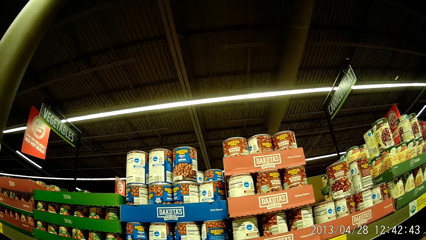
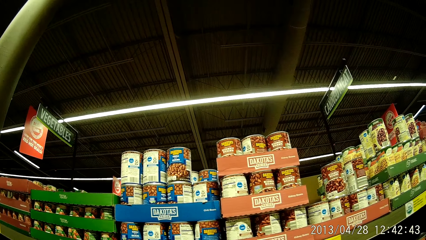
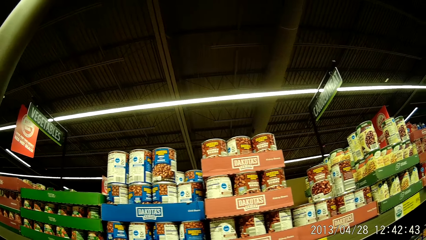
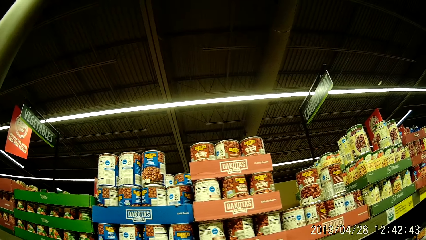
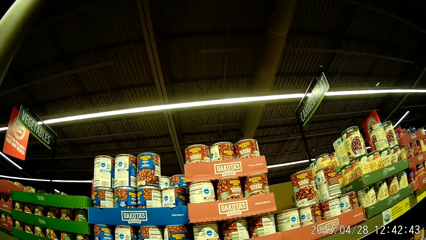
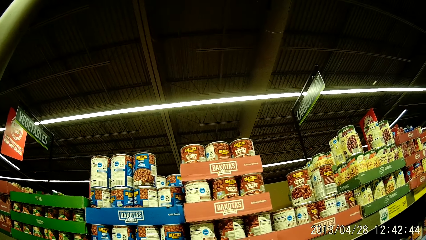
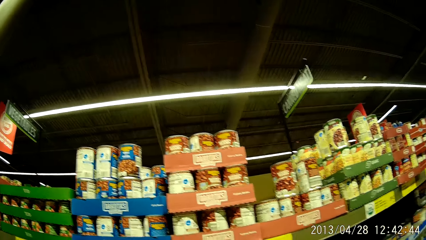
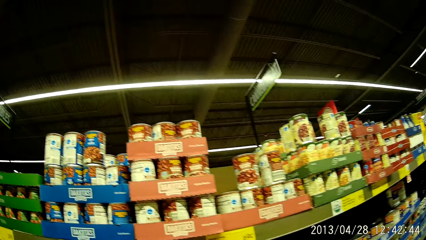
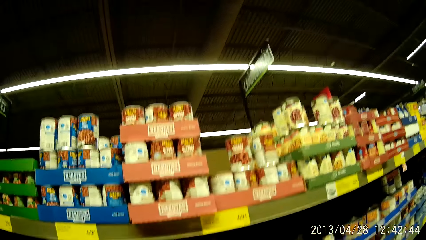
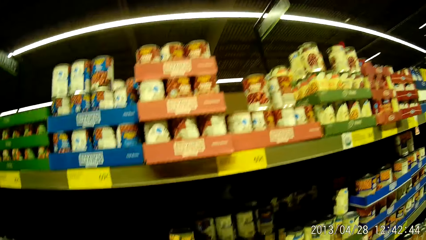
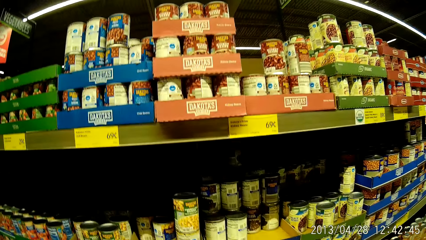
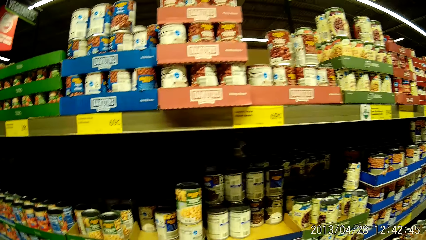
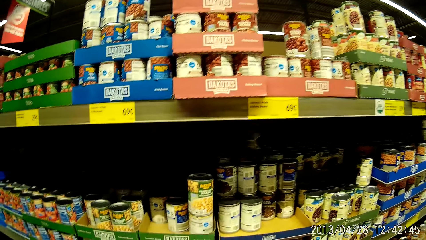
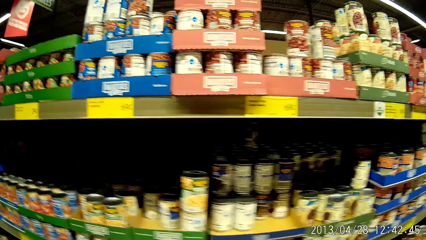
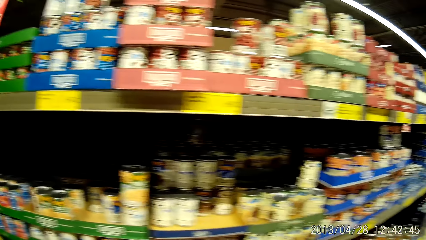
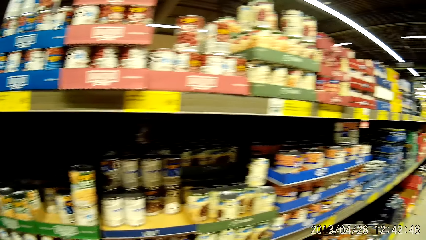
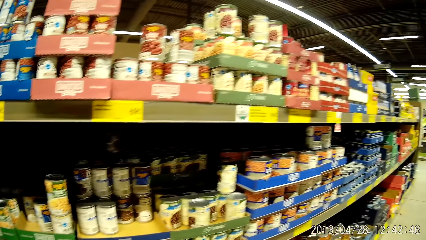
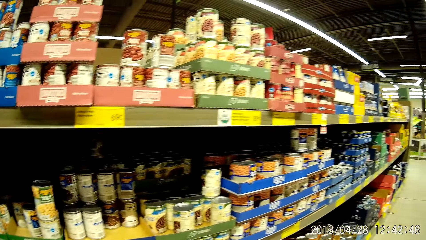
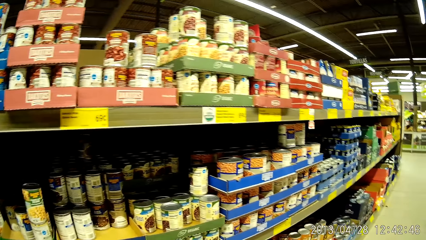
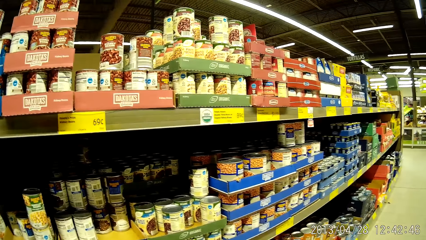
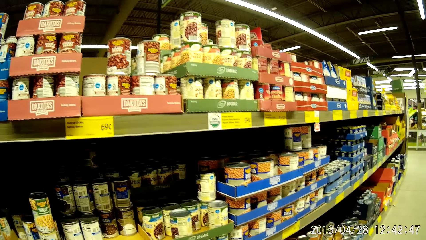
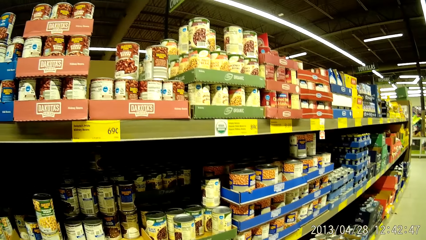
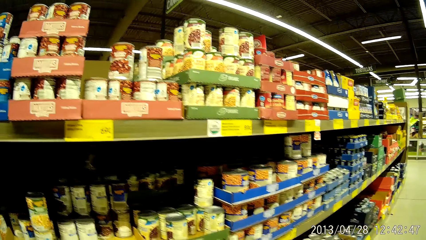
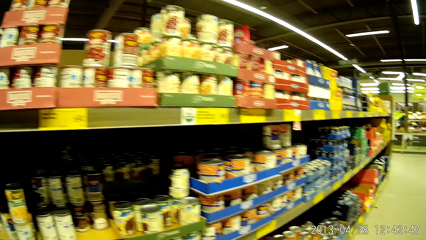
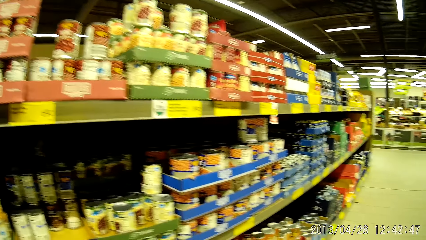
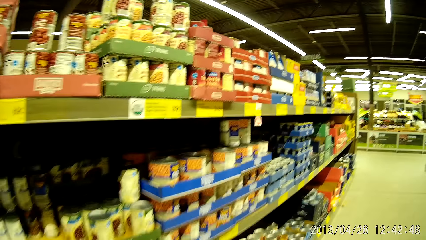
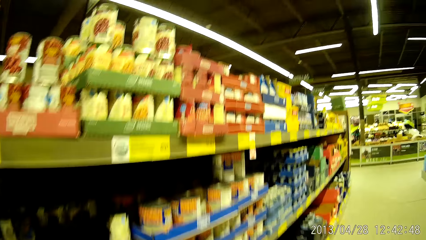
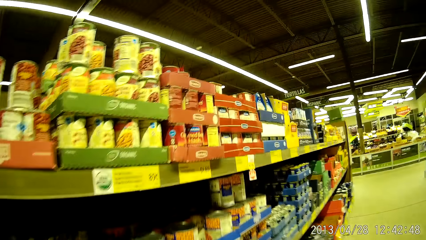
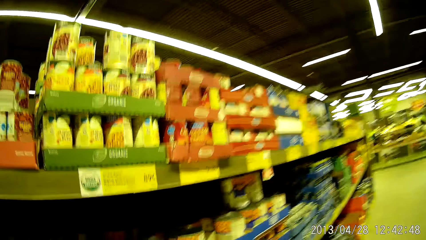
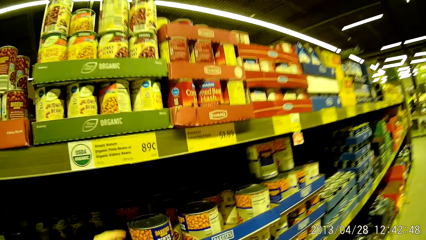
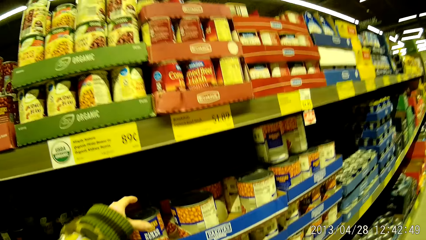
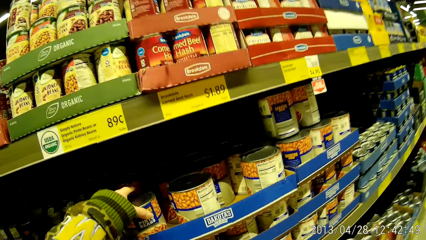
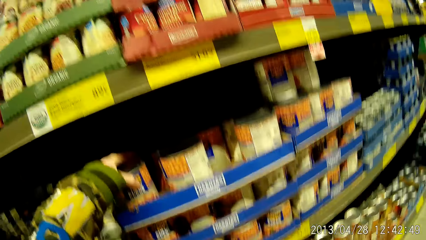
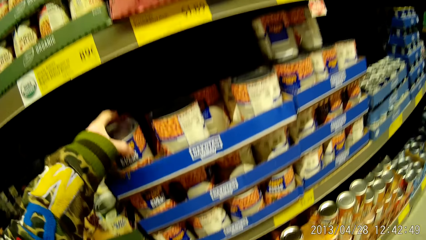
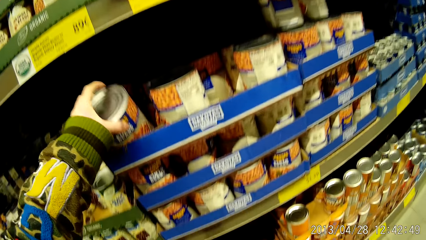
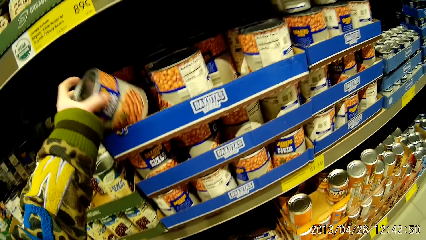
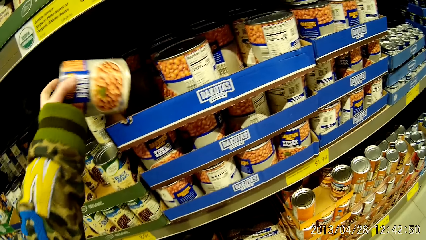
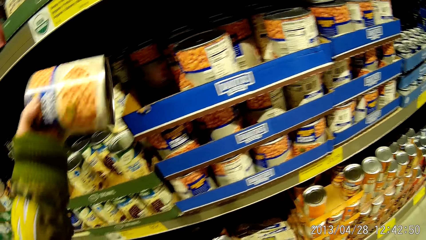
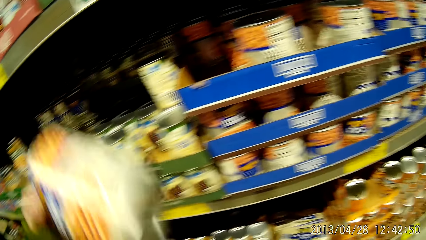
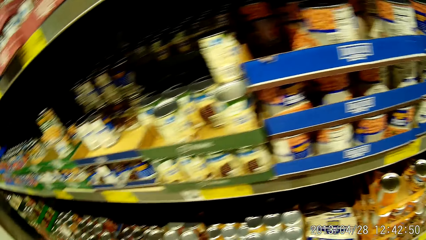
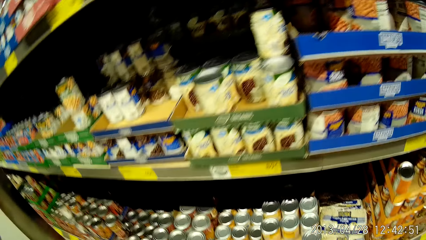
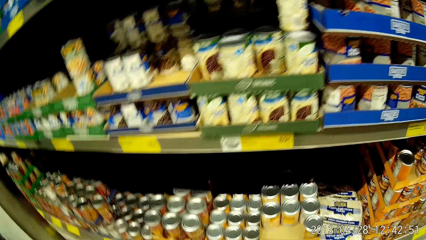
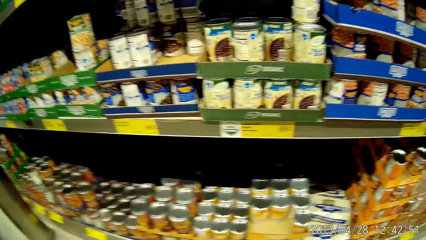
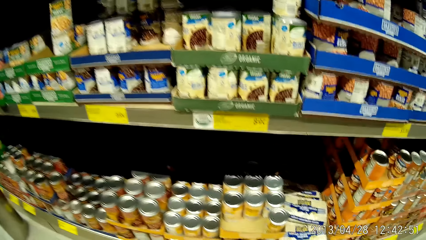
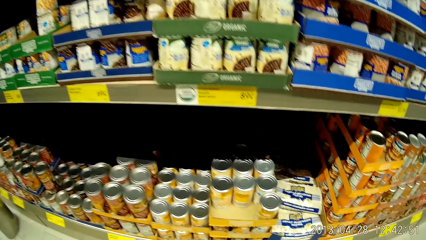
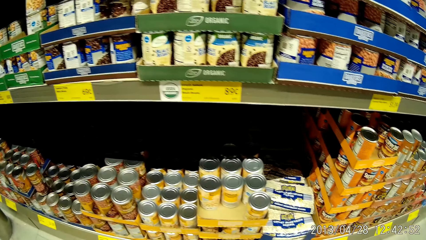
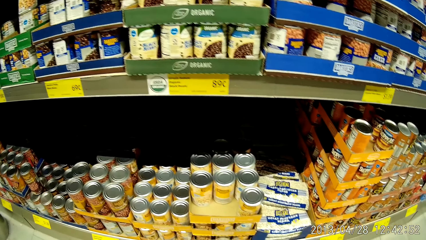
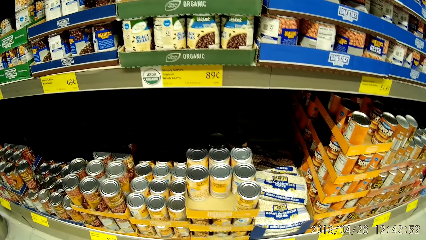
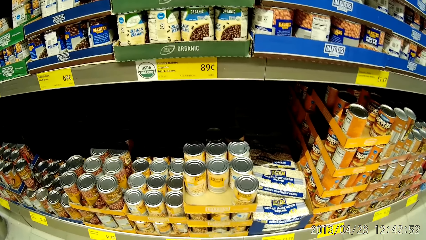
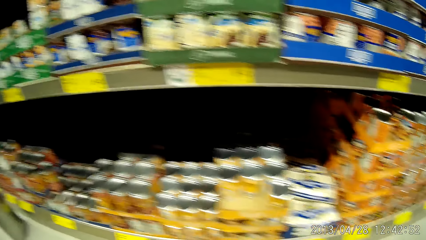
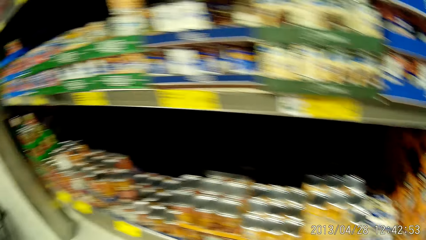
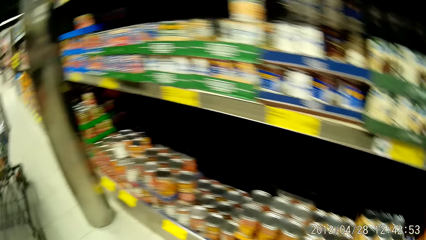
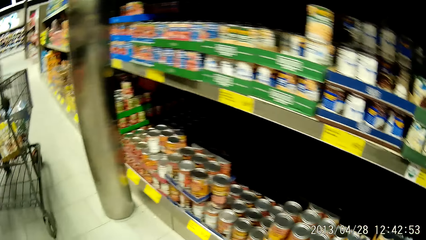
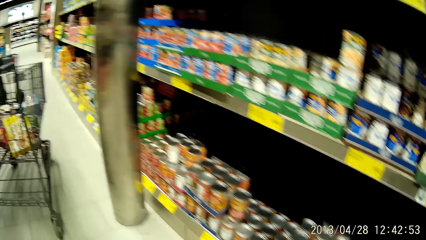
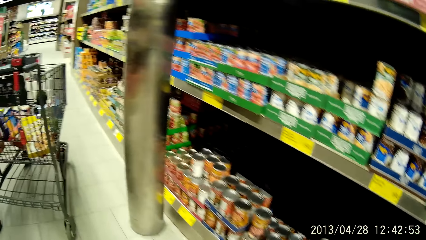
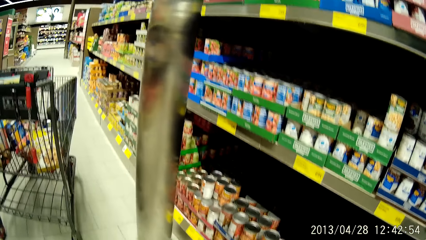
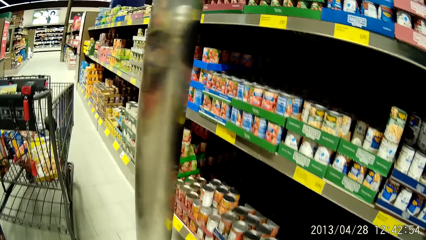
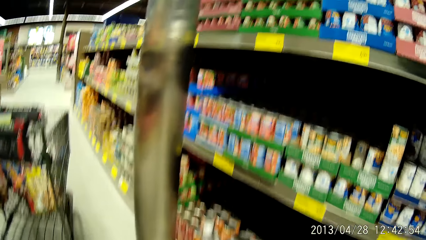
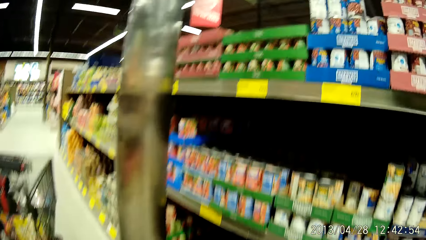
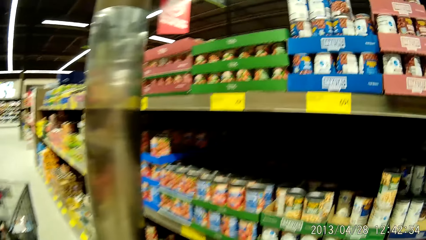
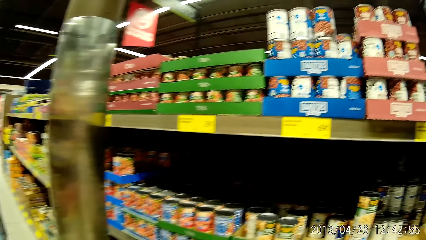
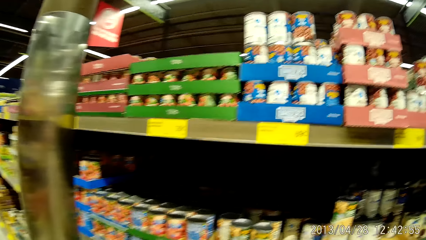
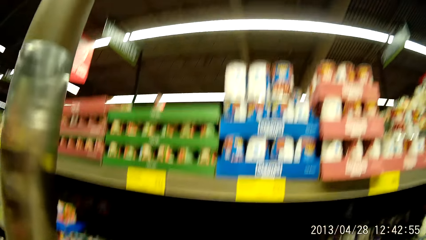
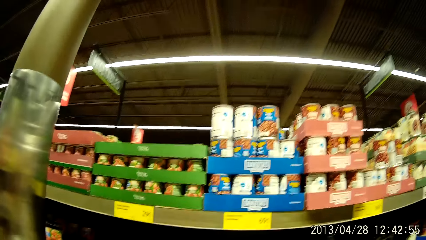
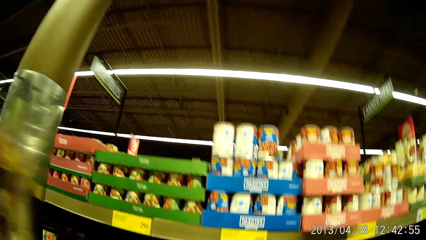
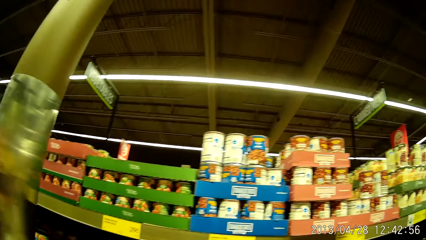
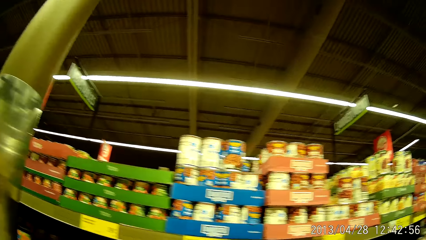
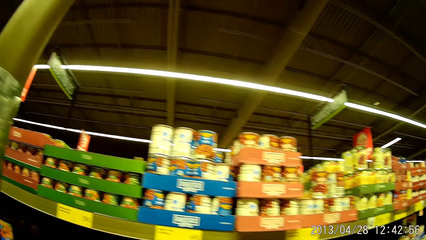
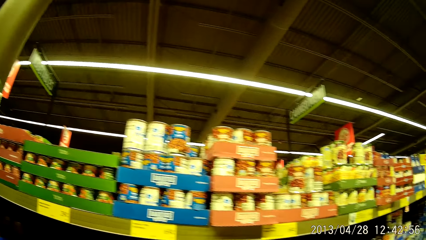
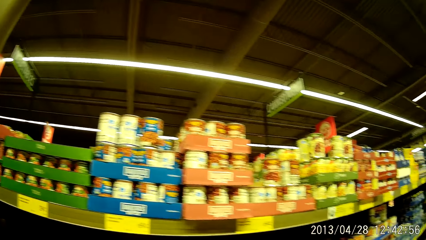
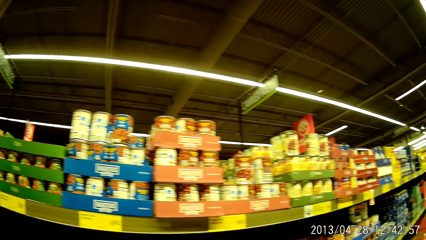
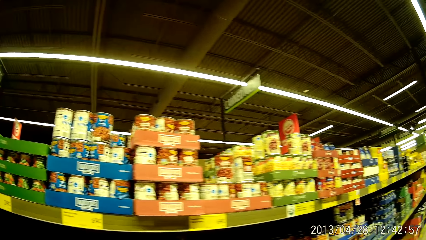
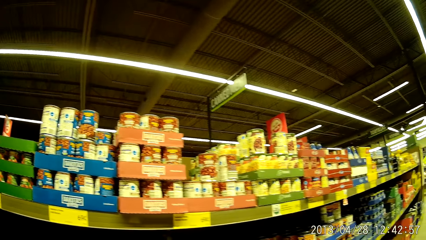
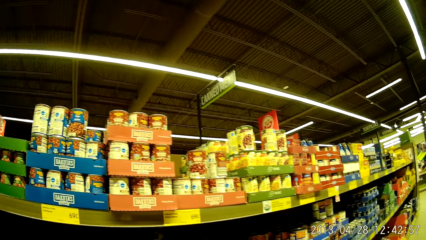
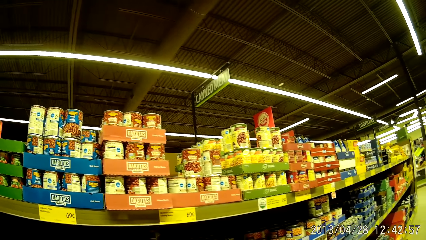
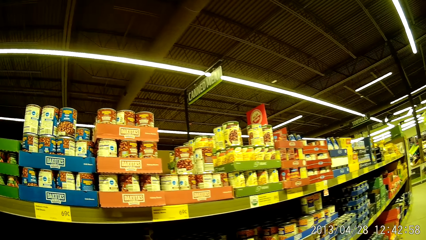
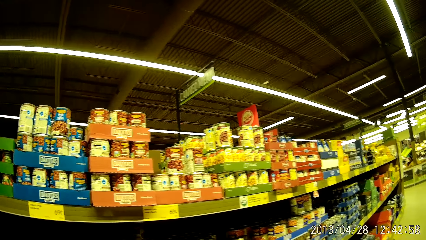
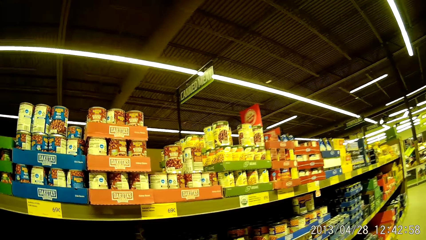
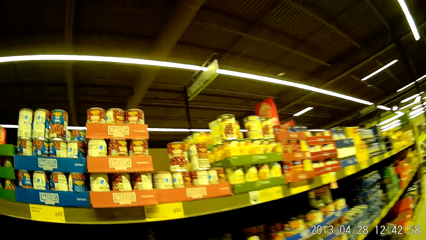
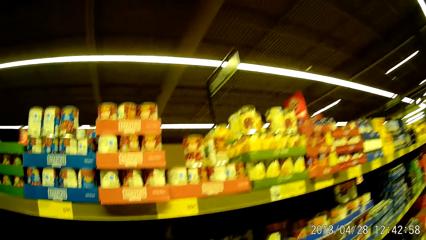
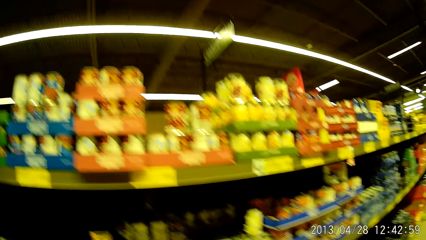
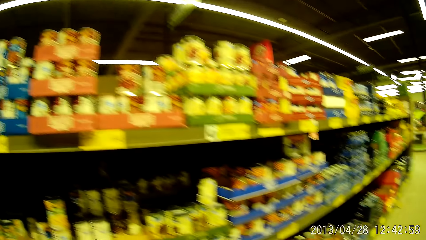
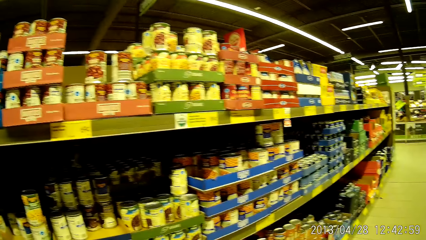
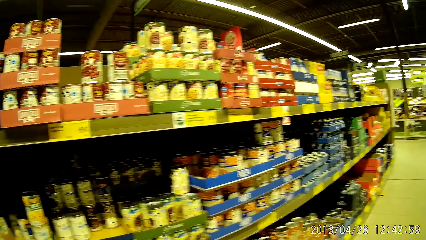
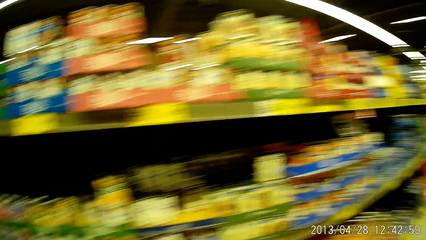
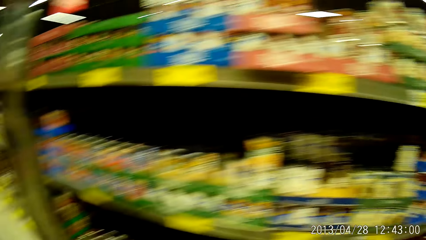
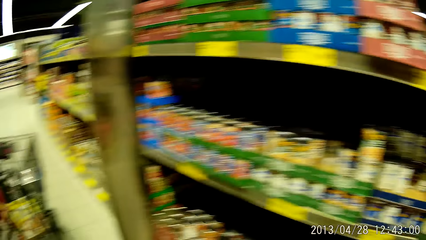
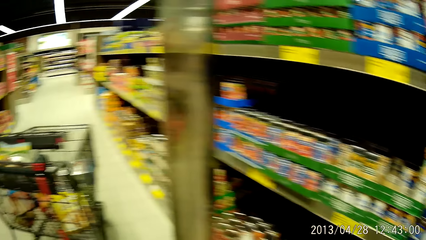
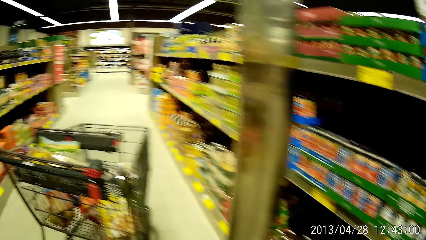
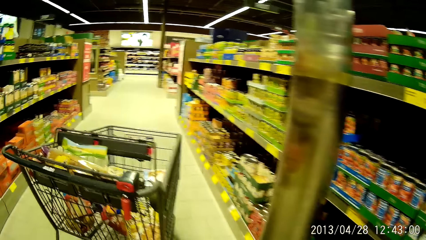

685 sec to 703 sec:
The camera wearer looks at the shelves. She picks up a can of baked beans or packed food from the grocery stand with her left hand. She looks at the packed food. She looks at the food in the shelves. She walks toward the shelves.
